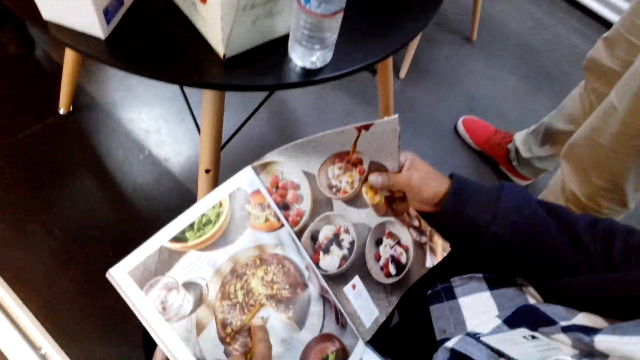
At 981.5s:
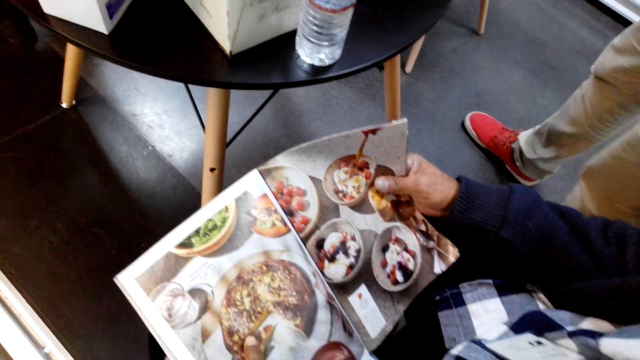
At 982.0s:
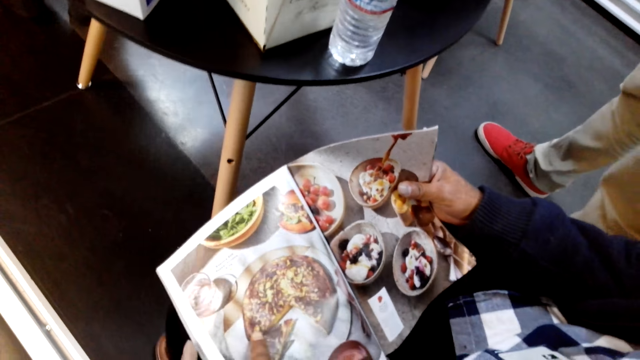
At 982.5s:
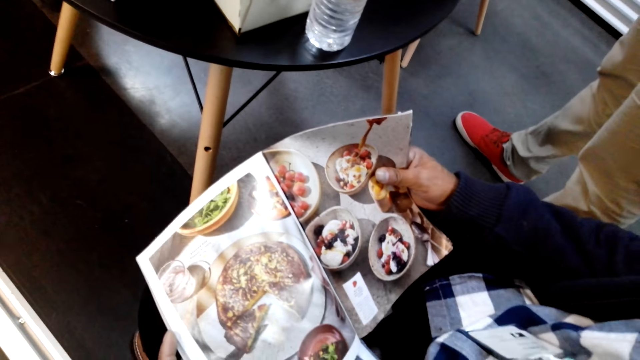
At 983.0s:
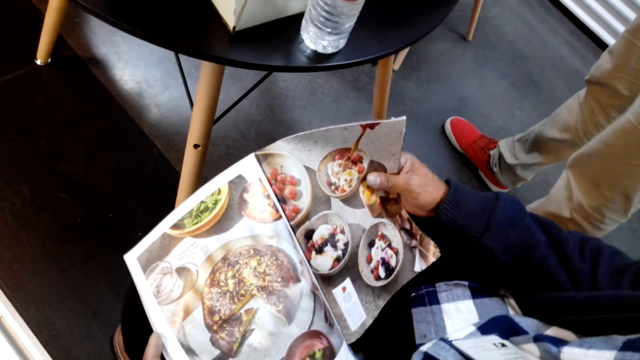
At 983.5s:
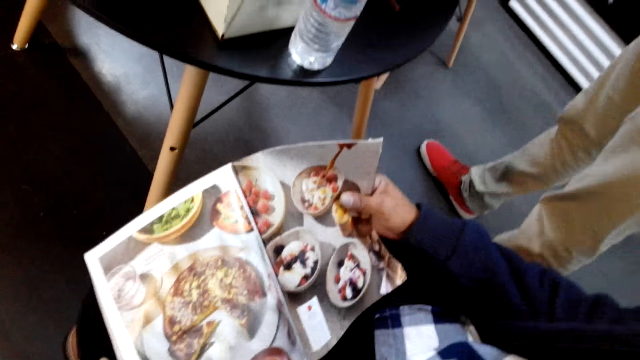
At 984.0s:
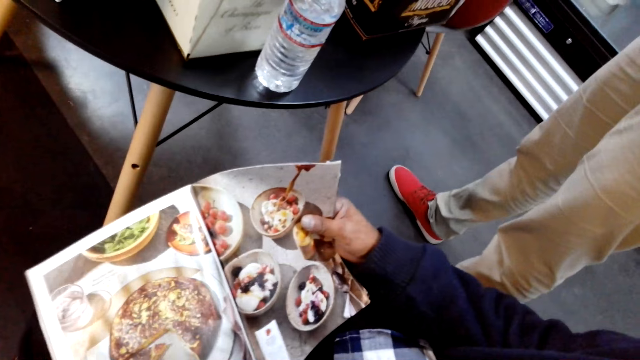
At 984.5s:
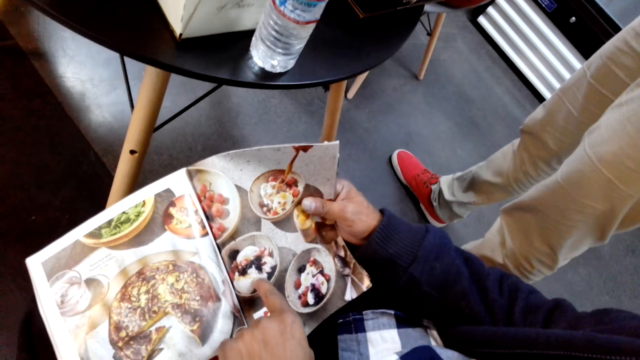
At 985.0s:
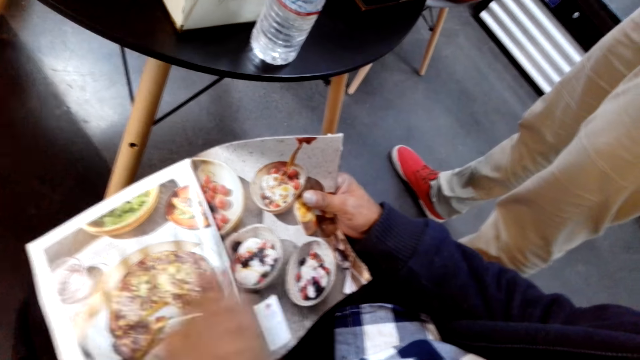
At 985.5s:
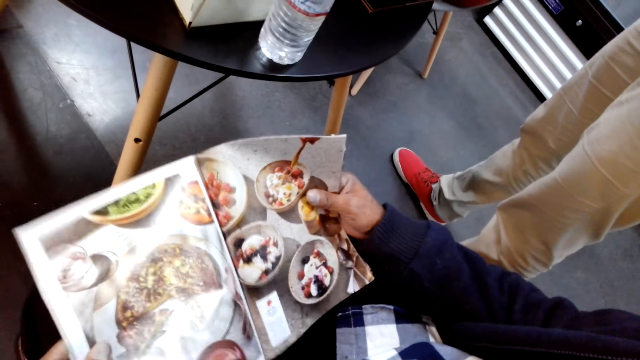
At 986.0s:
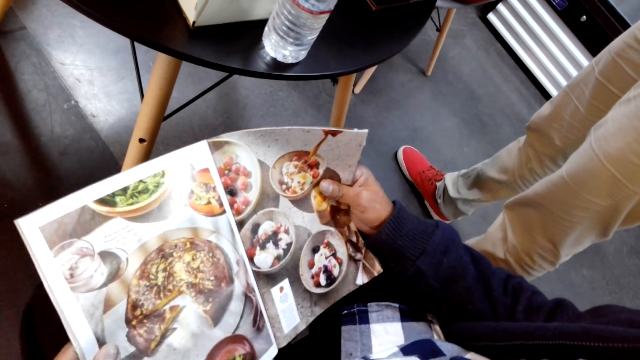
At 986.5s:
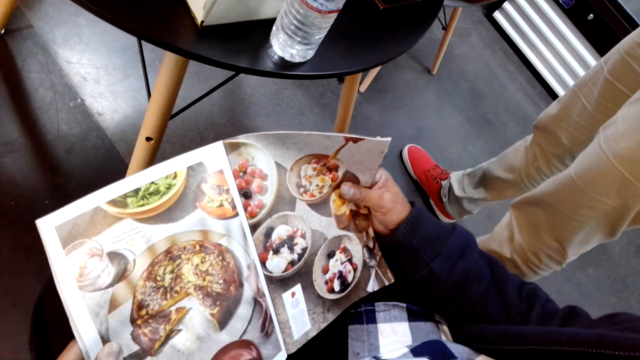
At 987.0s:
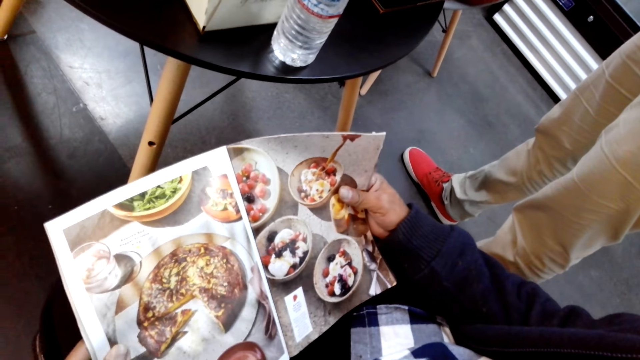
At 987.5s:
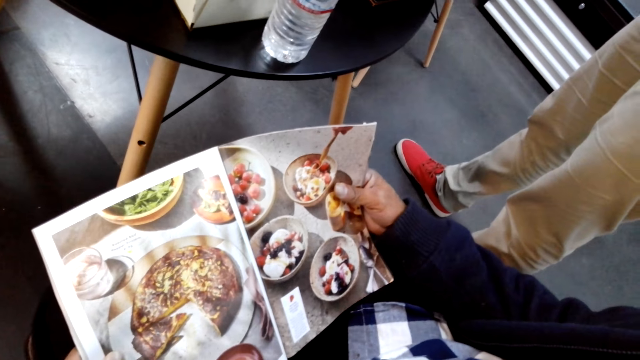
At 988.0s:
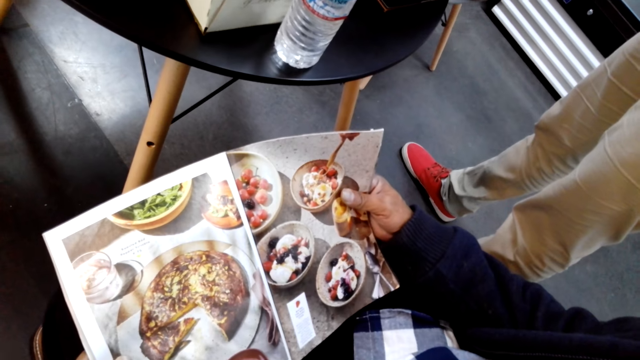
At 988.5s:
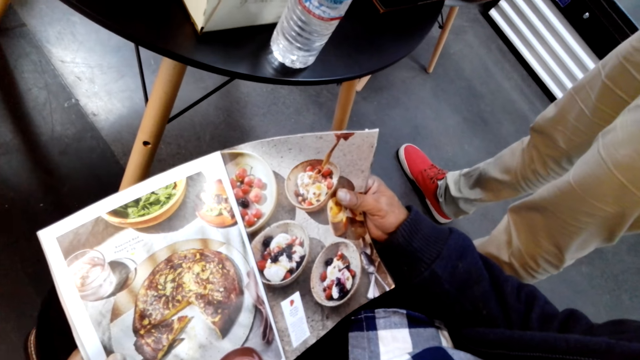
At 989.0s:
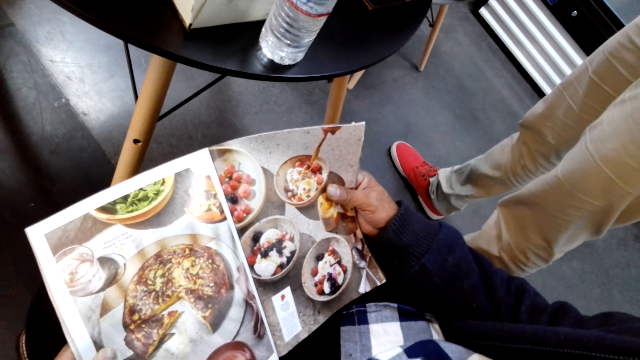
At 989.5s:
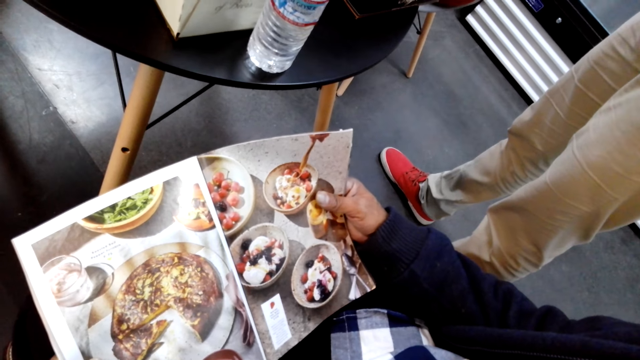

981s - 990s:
The camera wearer checks the magazine. They converse with a man.

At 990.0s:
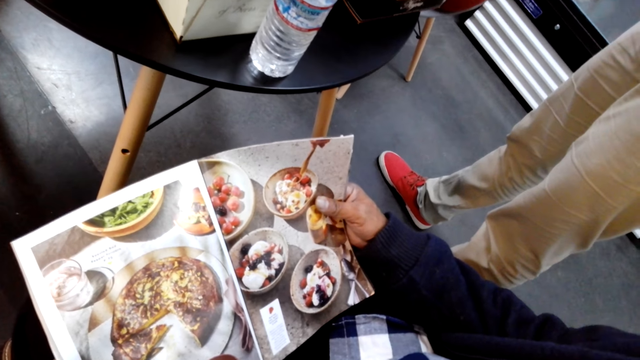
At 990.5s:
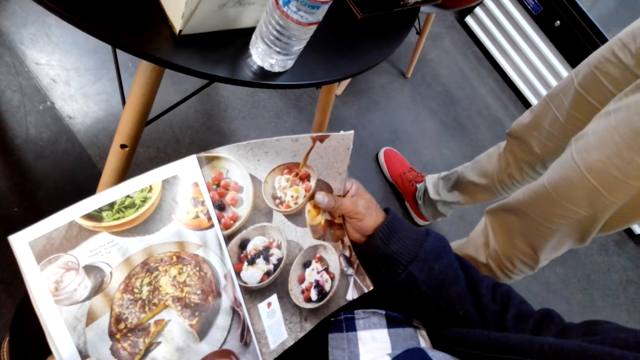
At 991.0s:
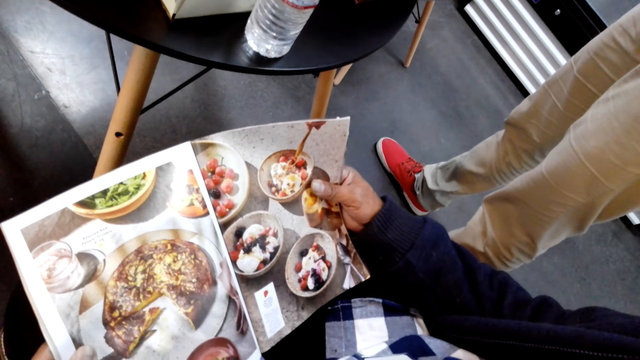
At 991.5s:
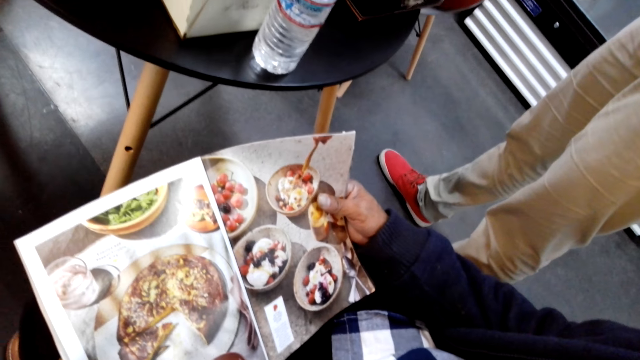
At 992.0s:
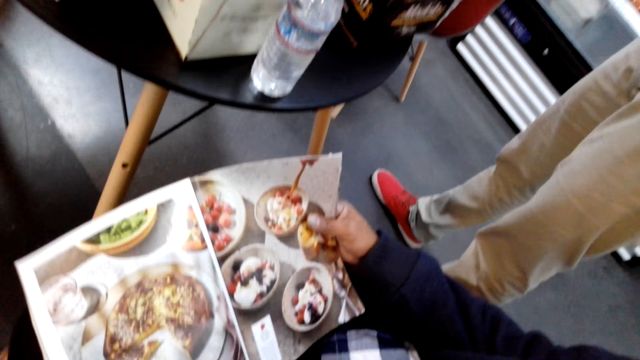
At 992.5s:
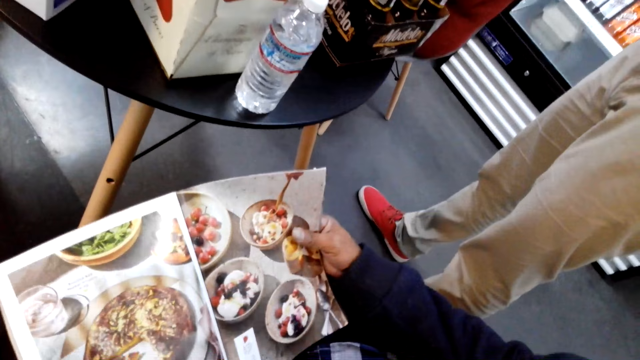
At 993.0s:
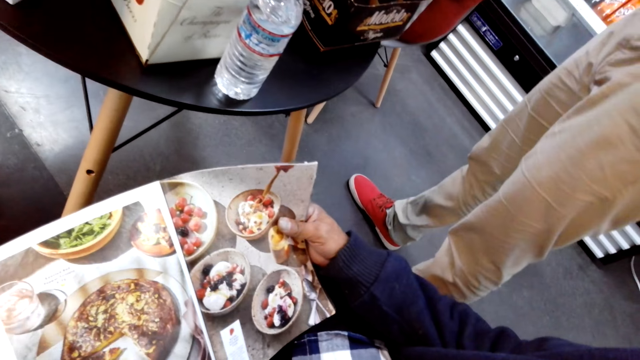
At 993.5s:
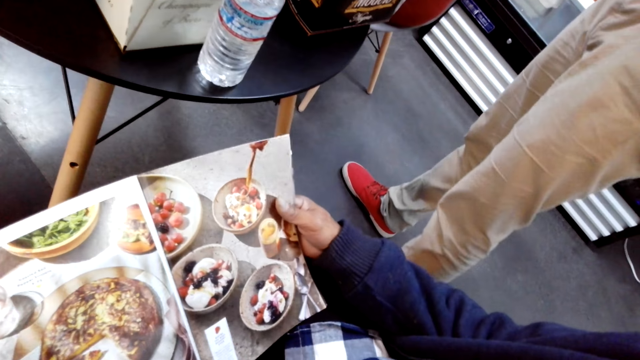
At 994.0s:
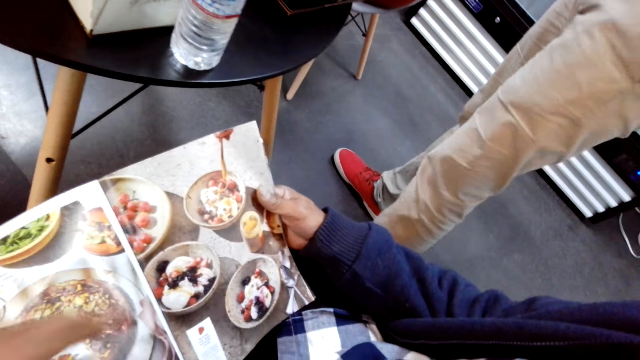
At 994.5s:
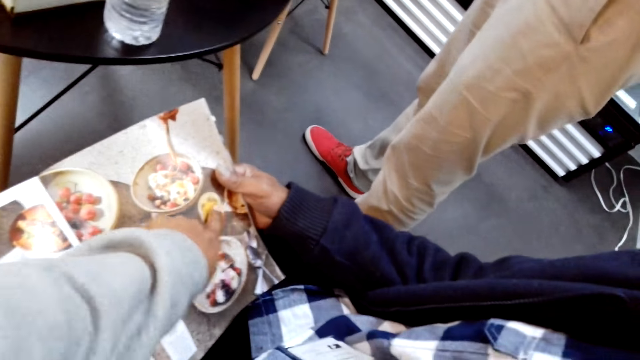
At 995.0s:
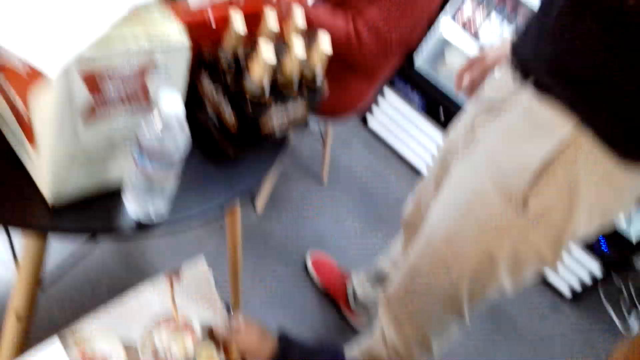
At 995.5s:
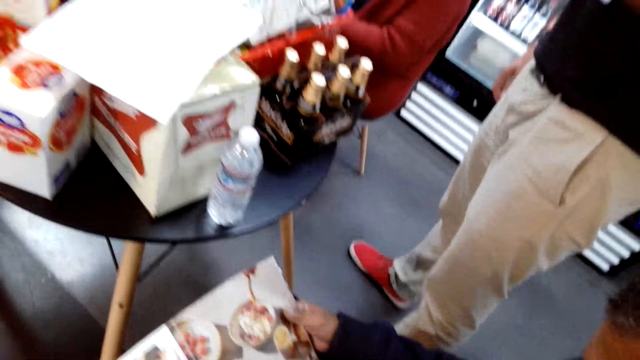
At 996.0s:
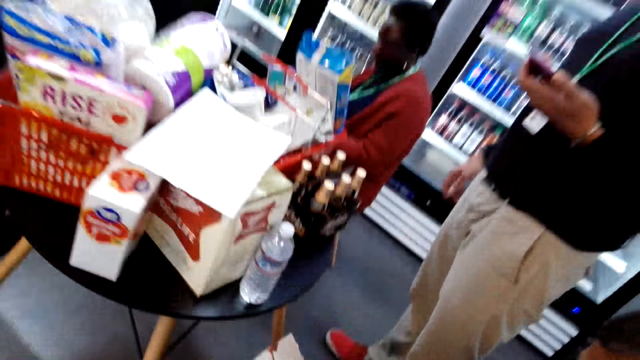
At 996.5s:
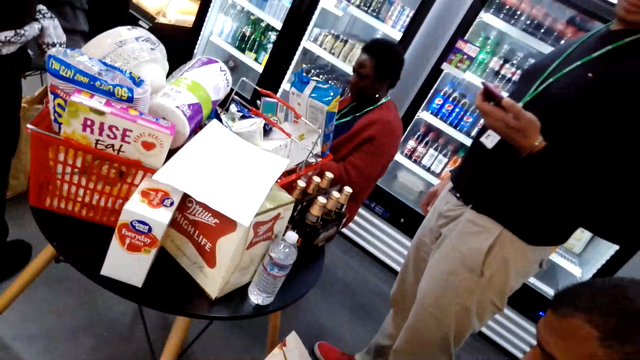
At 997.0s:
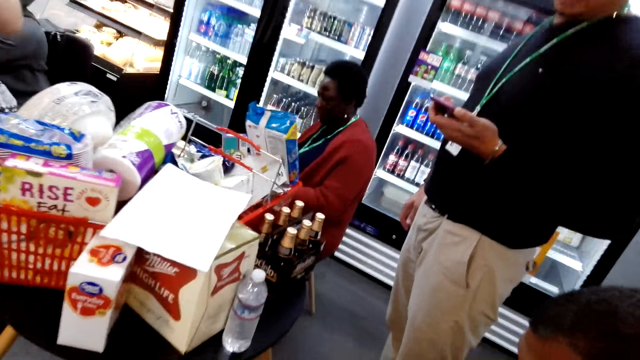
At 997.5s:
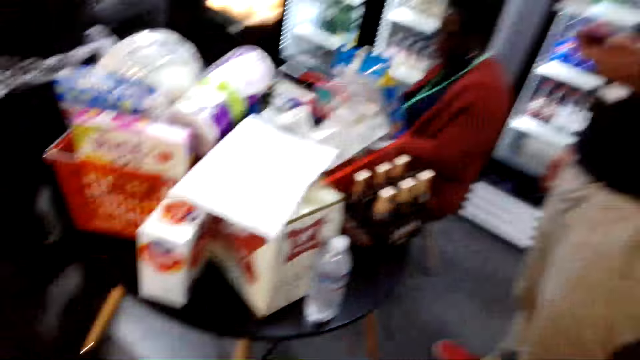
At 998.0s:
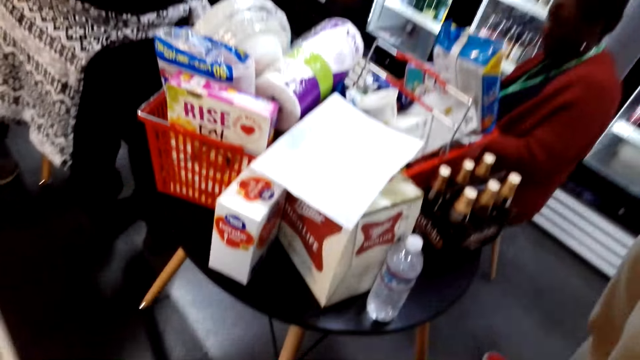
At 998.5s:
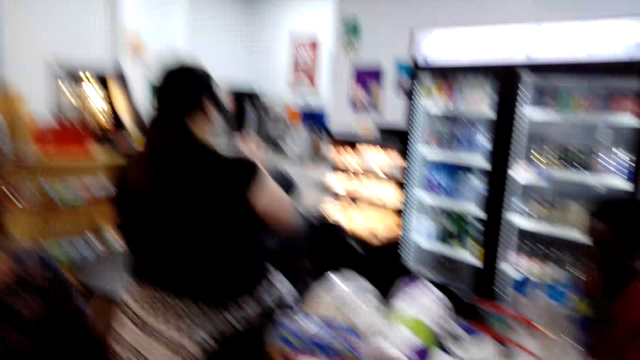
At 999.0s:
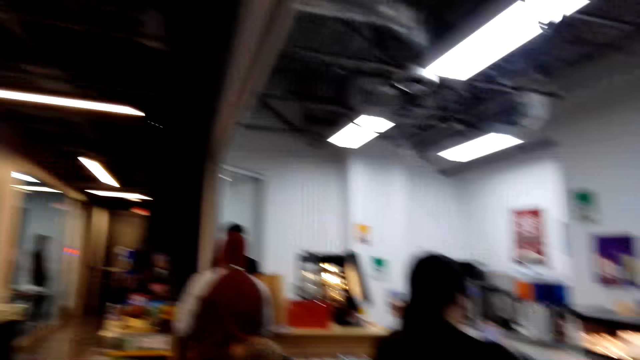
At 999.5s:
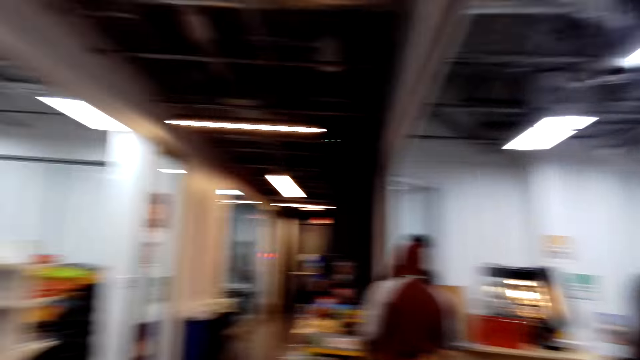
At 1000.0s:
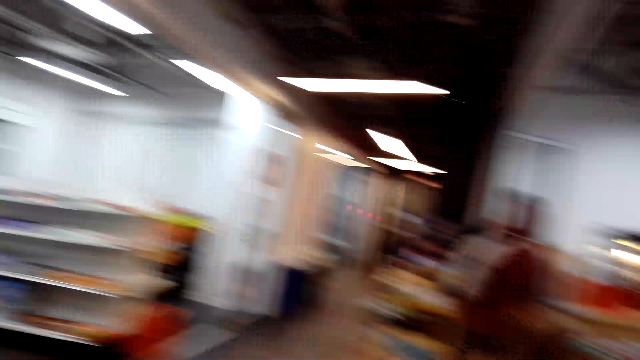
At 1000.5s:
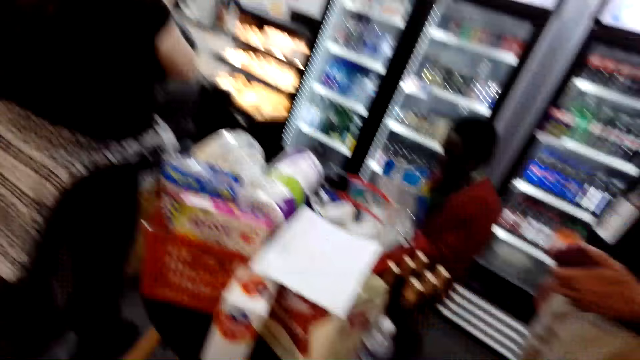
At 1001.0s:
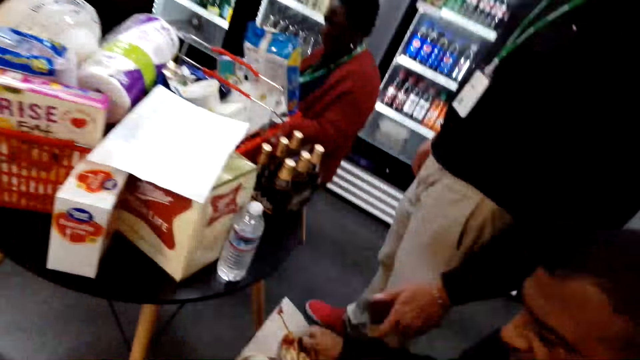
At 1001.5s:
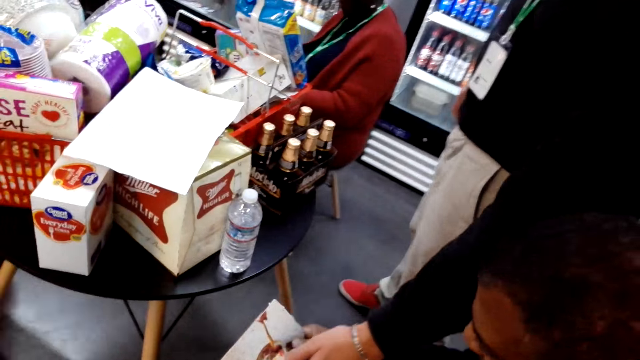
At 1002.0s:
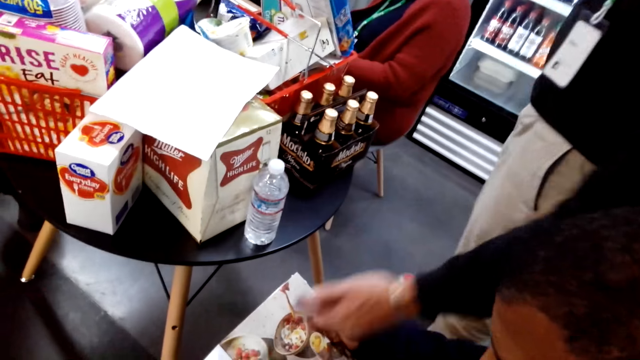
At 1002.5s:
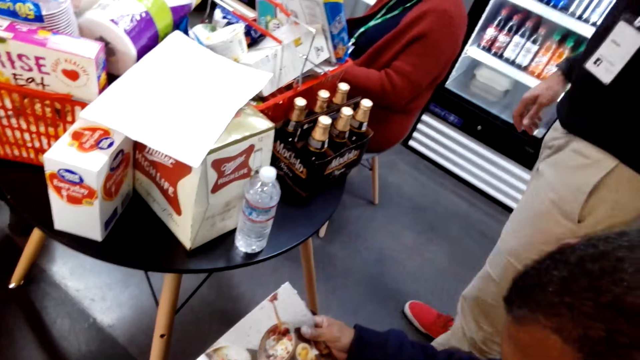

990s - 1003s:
A man holds a menu. The camera wearer looks at the menu. Another man checks his phone. The camera wearer looks at the phone. They converse with a man and look around the shop. The other man checks the magazine. The camera wearer points at the menu.
